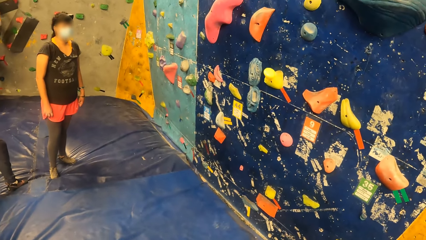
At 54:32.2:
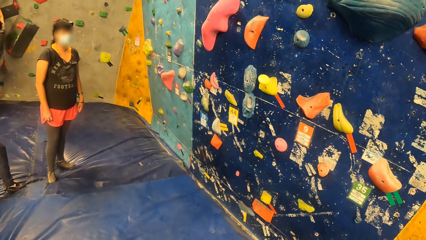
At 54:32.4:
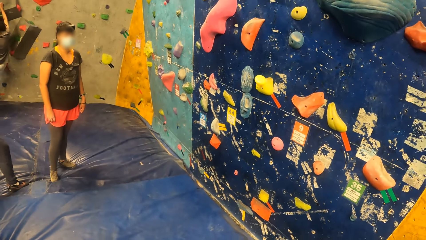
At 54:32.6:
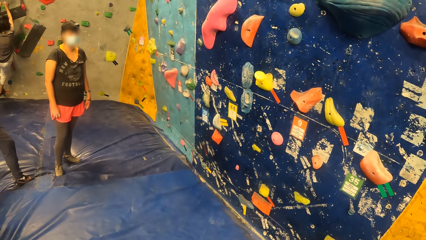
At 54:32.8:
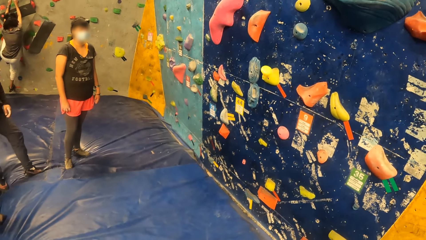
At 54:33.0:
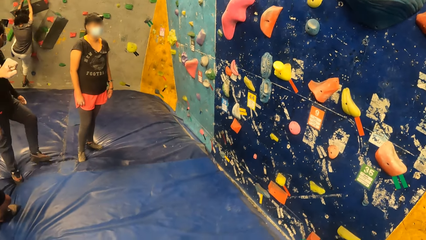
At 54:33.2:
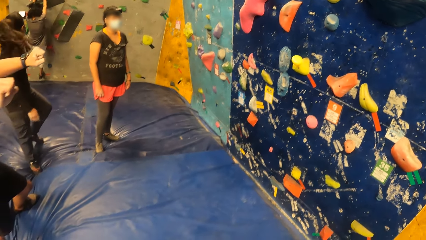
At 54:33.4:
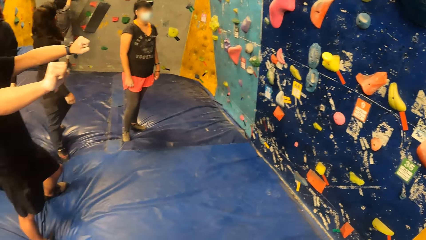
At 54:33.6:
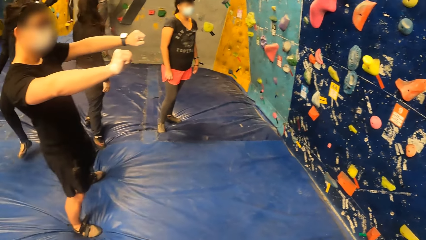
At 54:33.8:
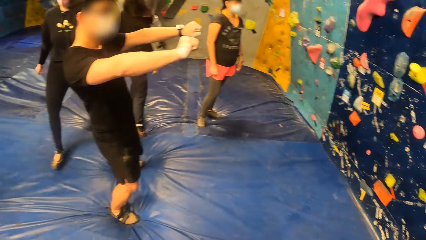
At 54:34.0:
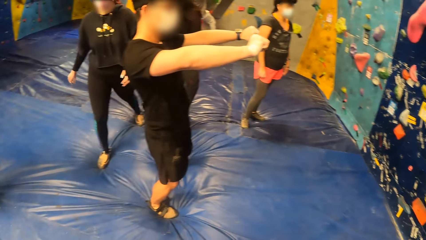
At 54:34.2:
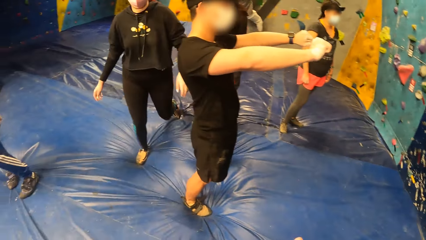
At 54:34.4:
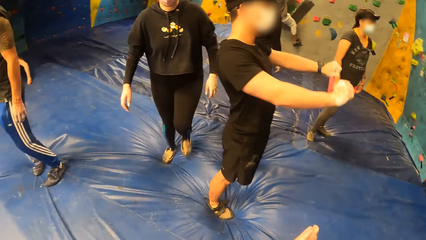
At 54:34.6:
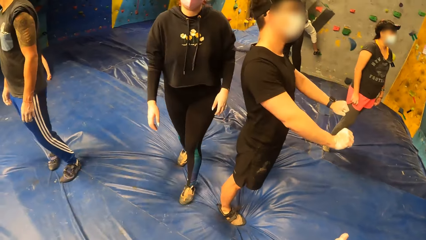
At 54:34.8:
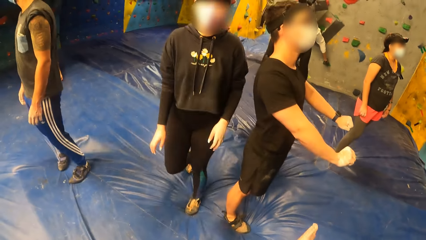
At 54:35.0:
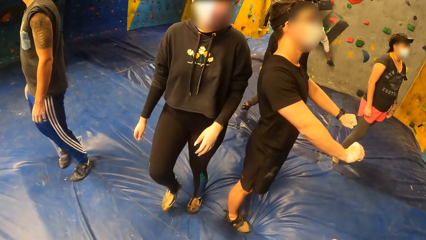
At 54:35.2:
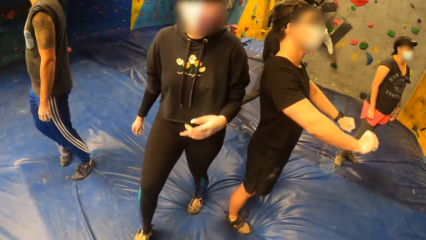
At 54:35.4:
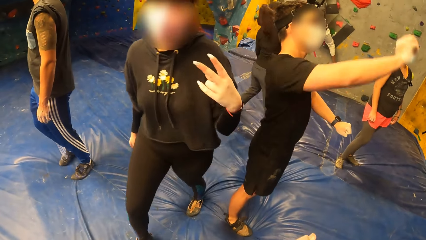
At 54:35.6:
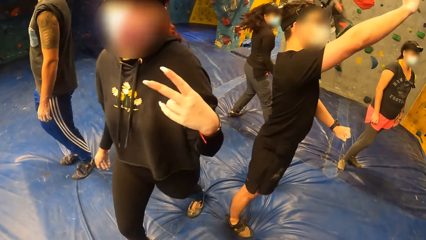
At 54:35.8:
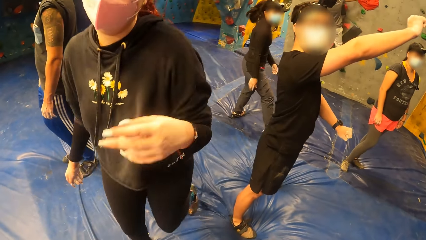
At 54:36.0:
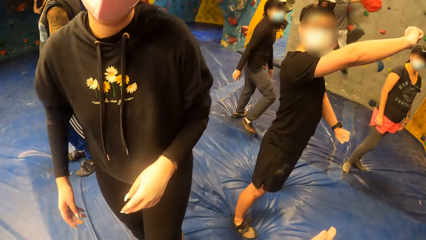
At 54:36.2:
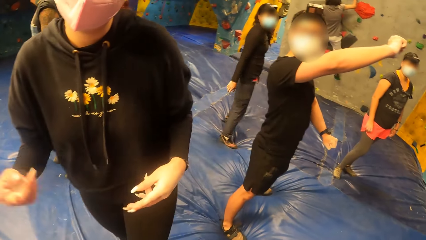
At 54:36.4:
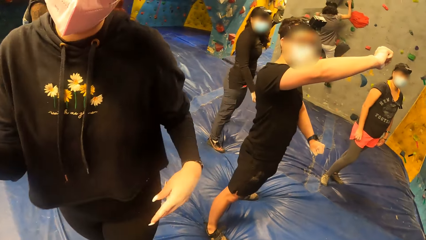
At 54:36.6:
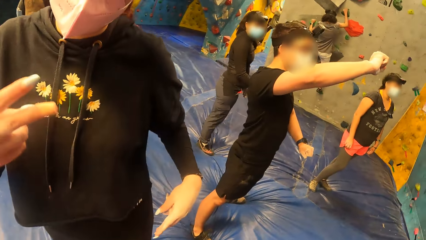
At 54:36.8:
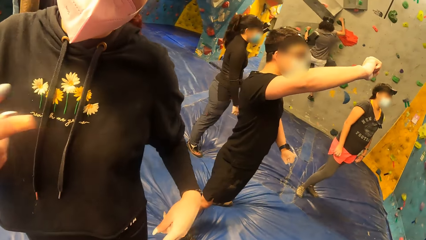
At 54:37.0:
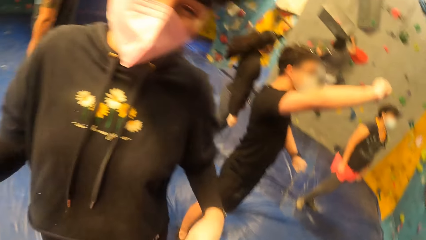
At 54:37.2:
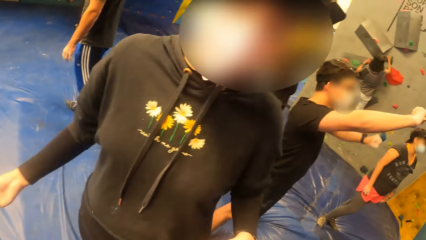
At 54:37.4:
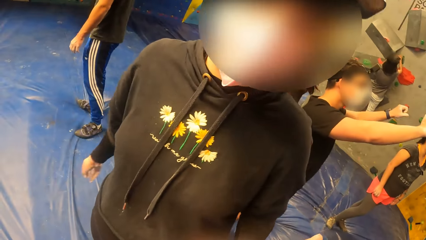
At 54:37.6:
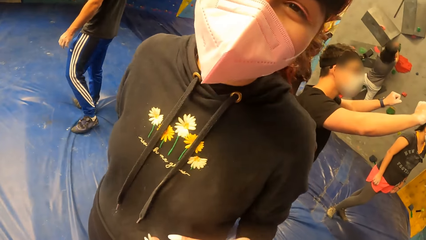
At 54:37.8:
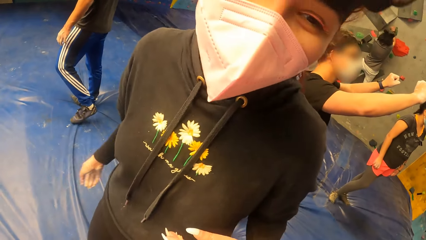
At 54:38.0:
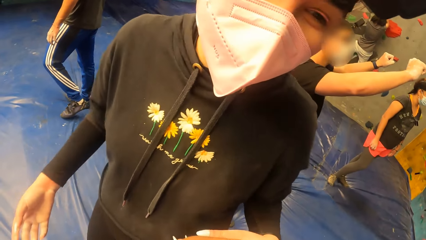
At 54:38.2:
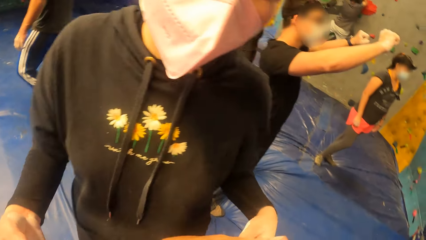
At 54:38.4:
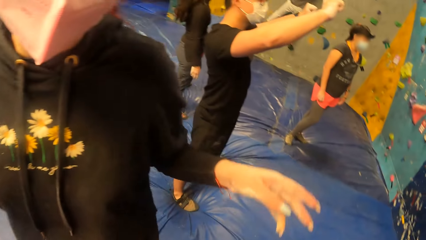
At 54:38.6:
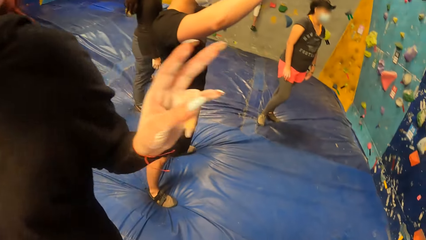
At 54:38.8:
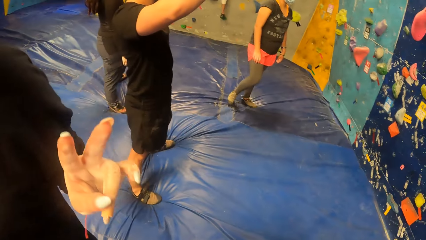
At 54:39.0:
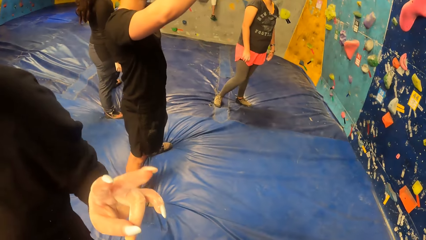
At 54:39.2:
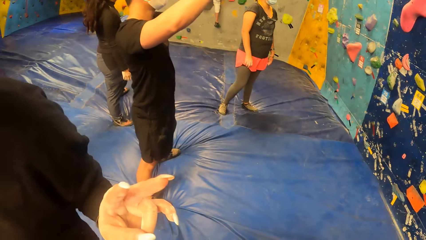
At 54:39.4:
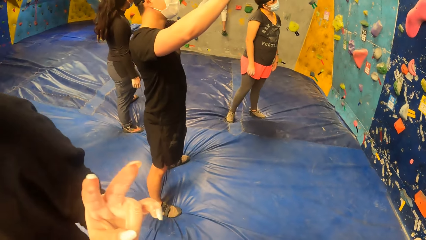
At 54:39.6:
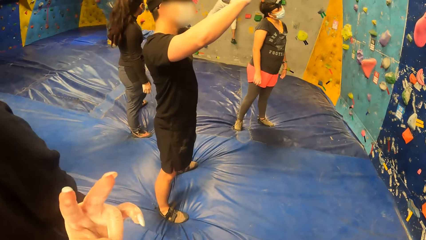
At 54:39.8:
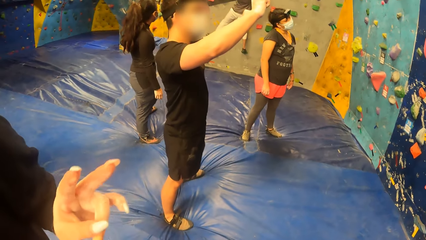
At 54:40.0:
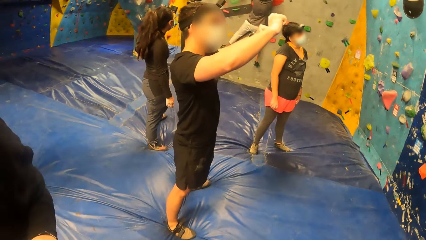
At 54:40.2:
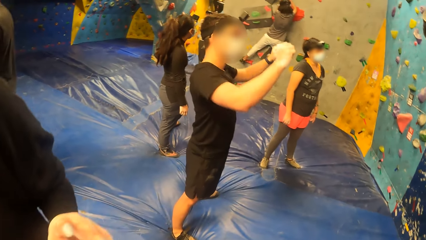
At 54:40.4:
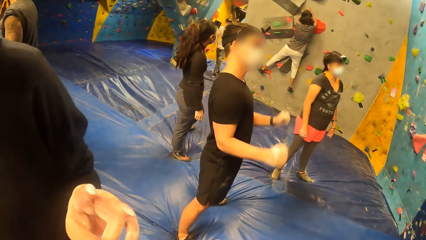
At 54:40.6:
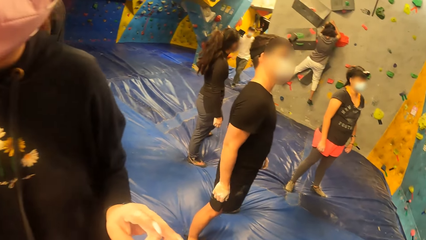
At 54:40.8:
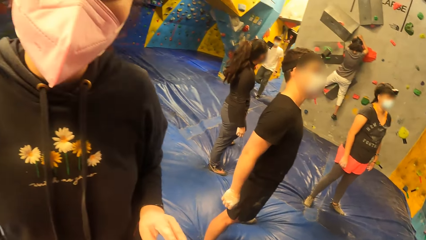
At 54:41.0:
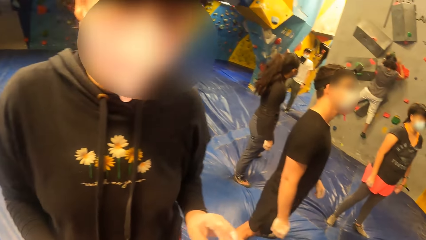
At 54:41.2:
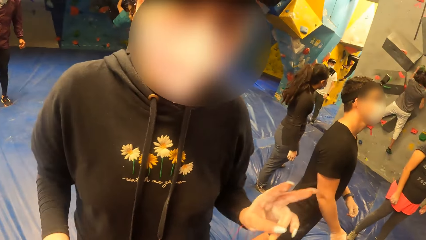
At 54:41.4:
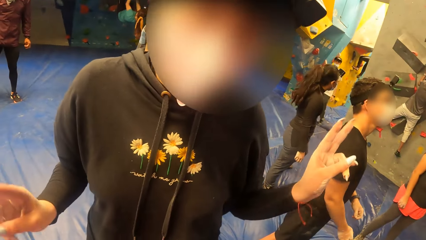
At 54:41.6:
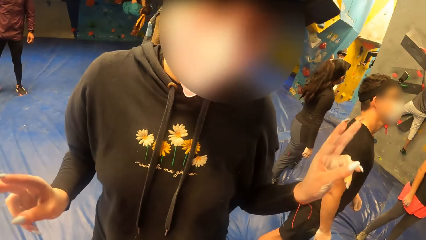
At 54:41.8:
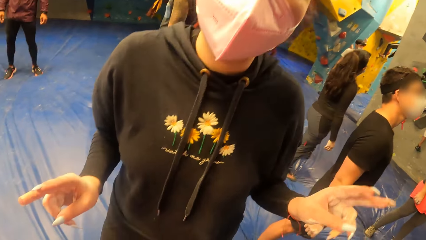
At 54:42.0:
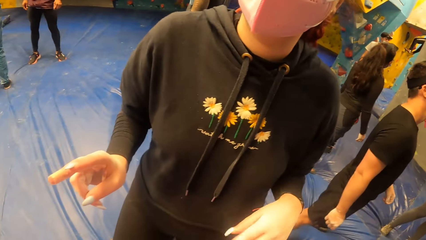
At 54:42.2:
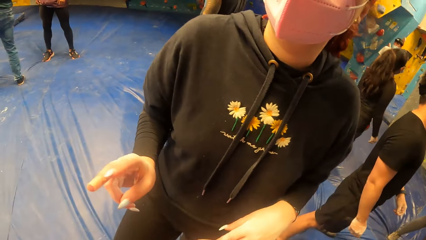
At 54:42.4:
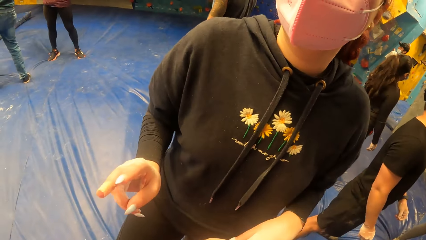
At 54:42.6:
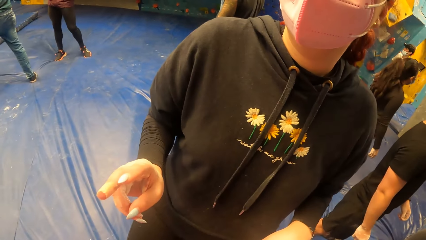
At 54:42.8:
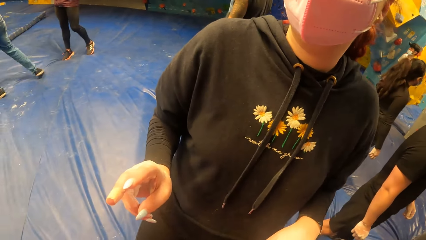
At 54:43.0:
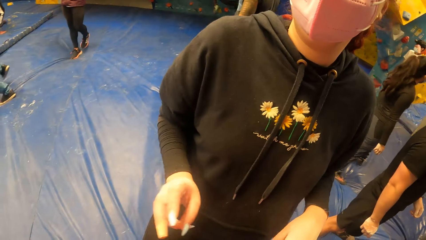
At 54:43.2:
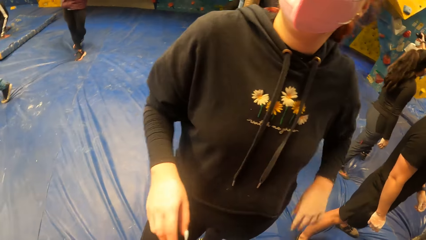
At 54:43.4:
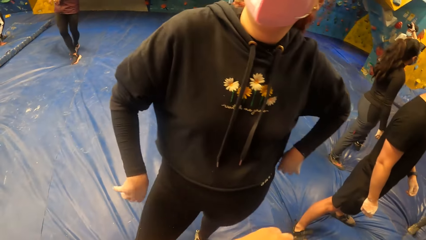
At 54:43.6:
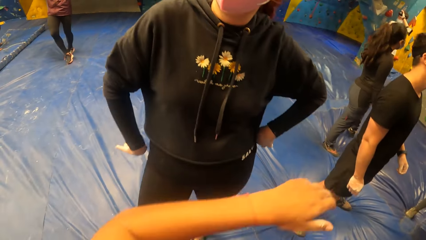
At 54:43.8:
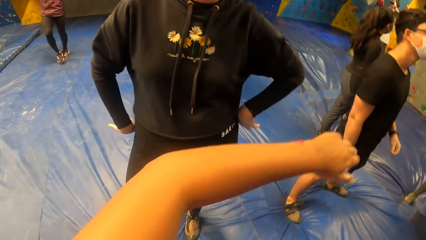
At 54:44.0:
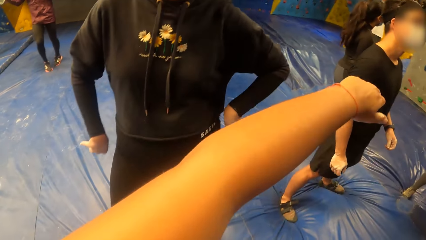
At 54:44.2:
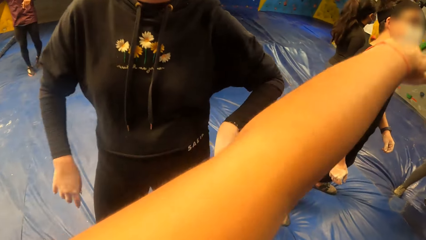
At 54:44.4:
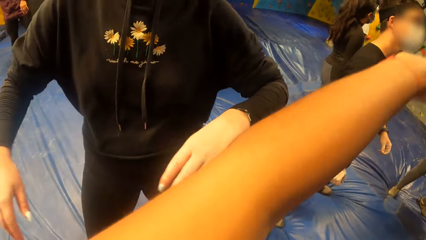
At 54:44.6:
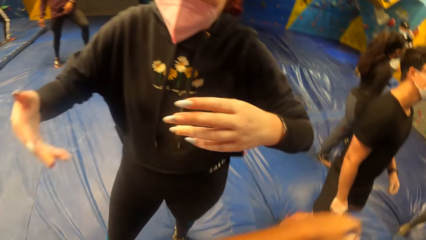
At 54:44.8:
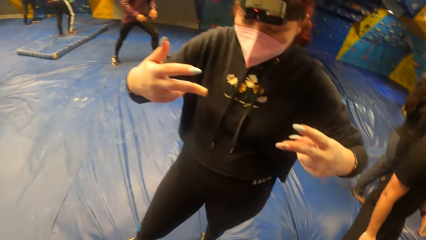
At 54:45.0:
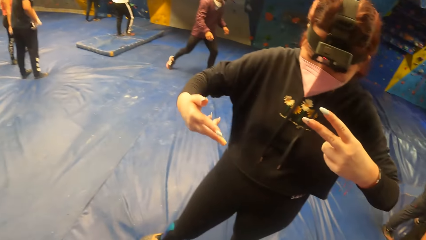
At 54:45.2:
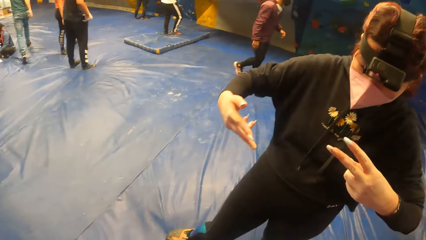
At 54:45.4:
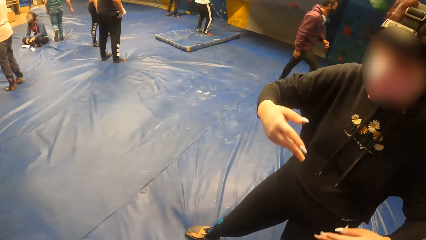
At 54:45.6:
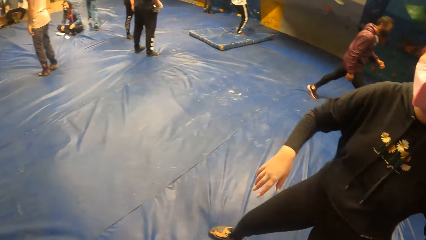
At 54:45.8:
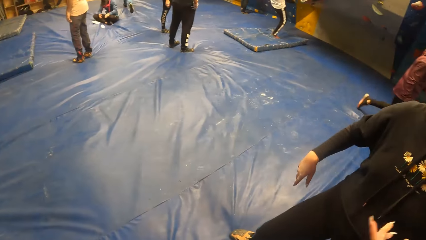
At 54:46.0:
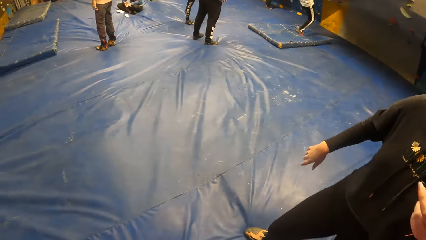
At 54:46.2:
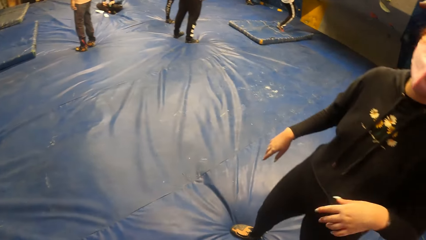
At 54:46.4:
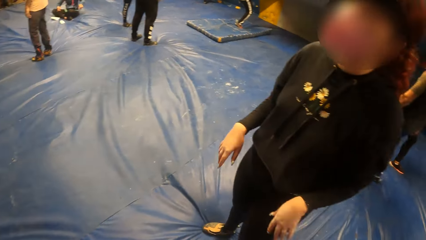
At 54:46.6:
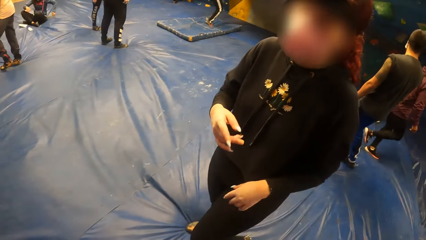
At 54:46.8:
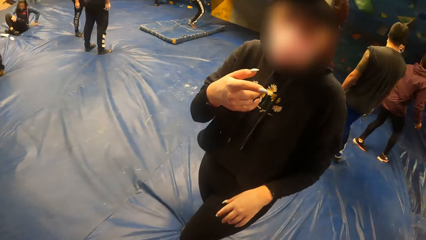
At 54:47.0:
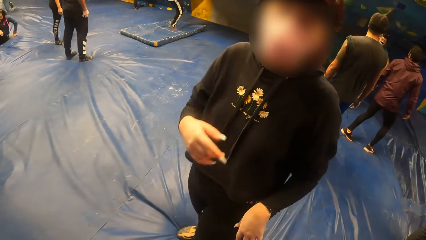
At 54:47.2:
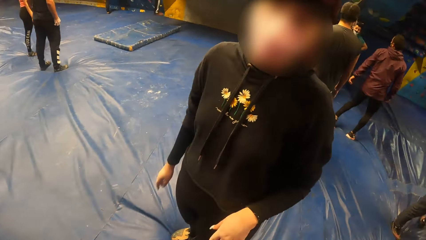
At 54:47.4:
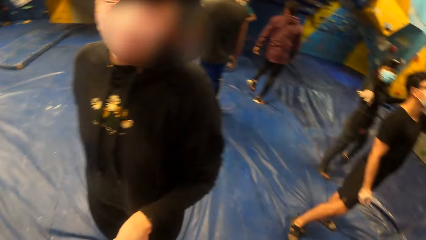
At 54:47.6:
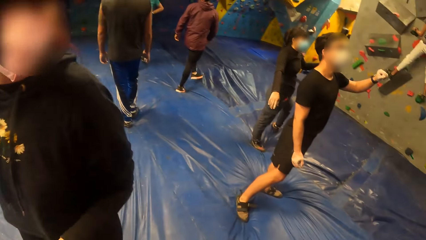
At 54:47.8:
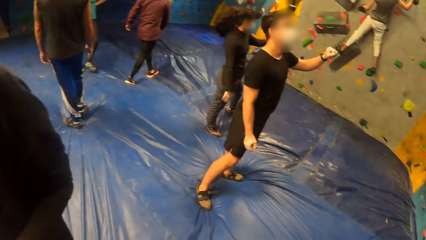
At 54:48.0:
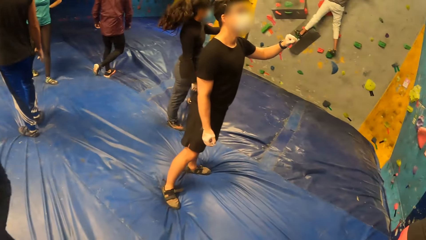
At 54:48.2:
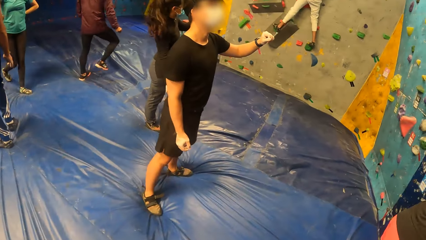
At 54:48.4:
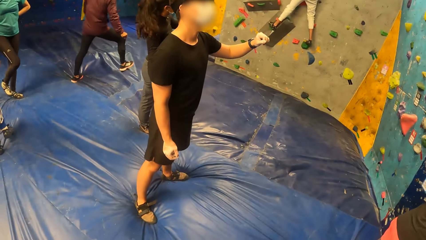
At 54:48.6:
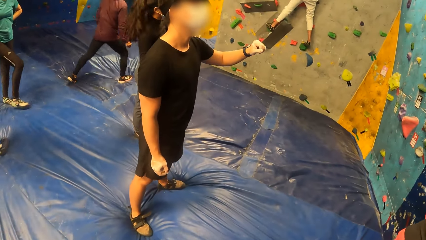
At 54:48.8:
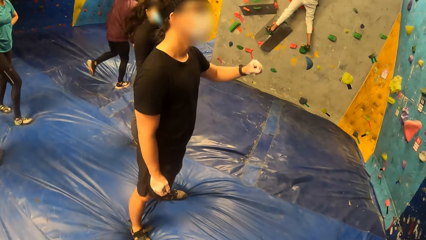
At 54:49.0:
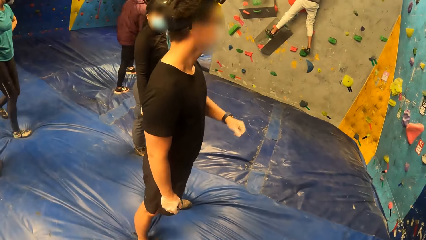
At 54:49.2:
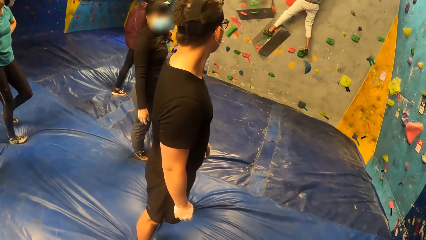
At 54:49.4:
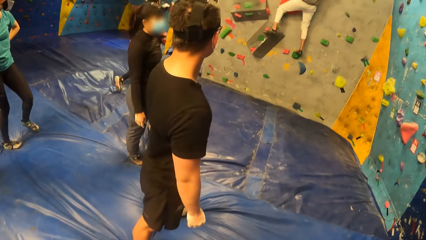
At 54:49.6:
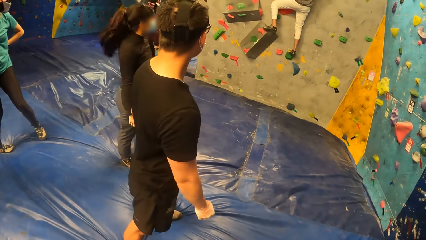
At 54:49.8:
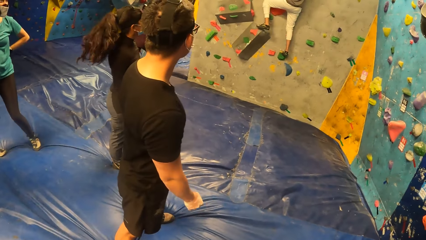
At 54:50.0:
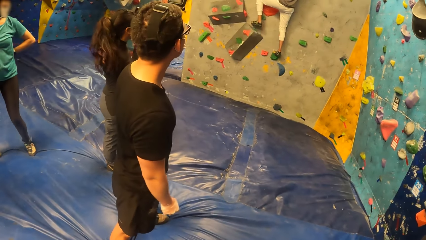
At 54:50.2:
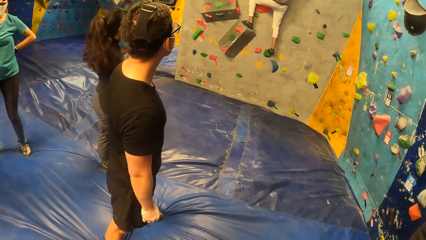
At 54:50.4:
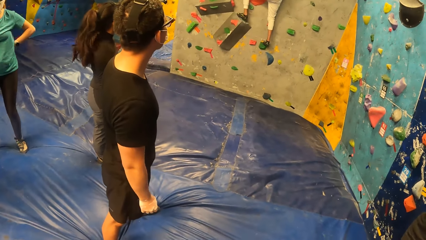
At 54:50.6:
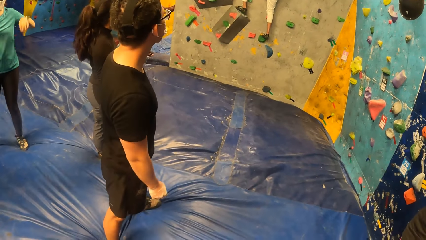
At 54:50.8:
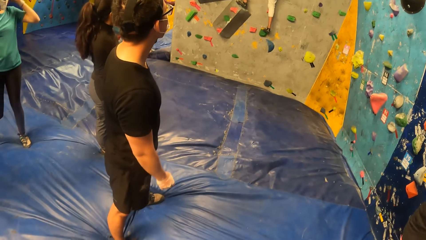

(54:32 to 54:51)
The camera wearer looks around. They interact with a woman. They look around.
